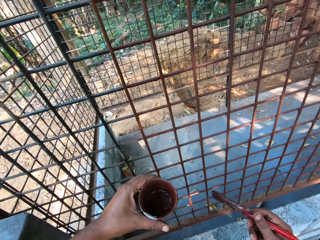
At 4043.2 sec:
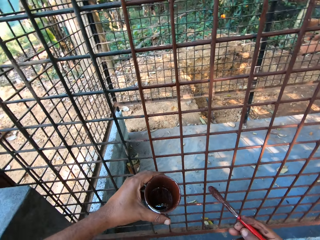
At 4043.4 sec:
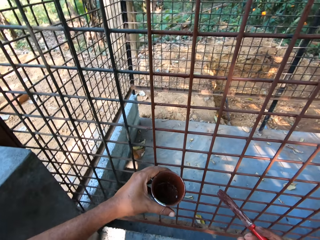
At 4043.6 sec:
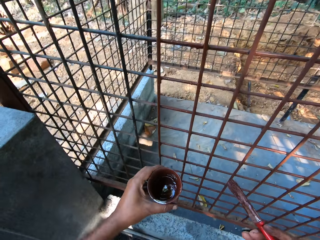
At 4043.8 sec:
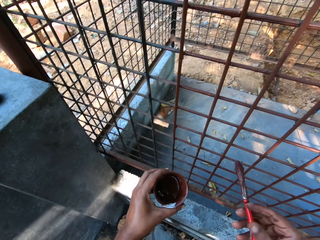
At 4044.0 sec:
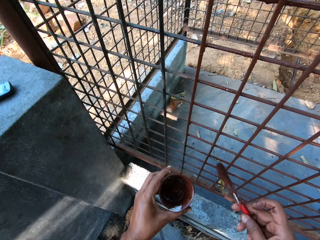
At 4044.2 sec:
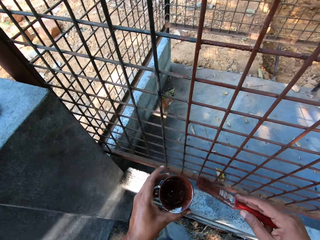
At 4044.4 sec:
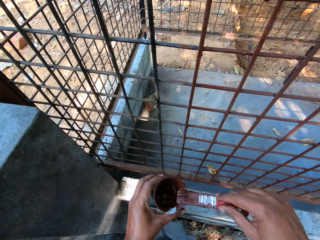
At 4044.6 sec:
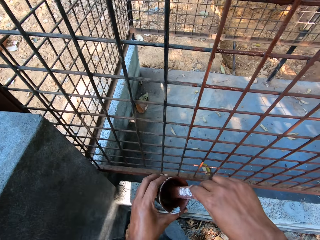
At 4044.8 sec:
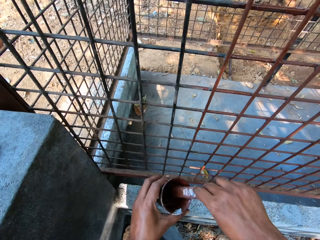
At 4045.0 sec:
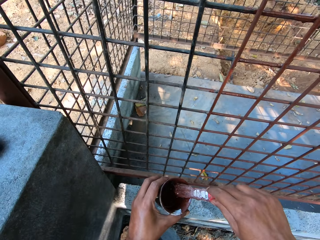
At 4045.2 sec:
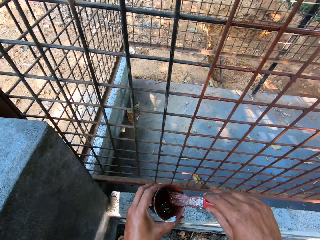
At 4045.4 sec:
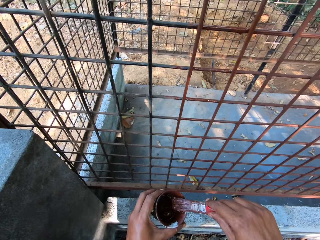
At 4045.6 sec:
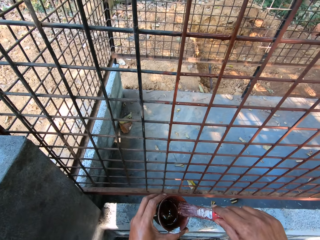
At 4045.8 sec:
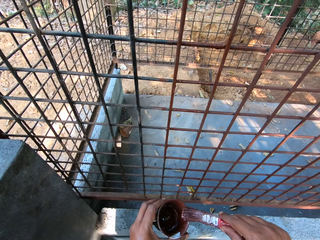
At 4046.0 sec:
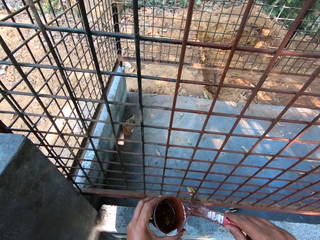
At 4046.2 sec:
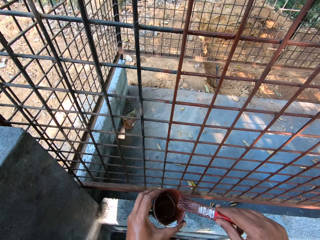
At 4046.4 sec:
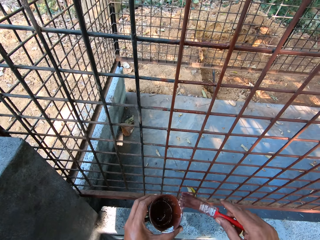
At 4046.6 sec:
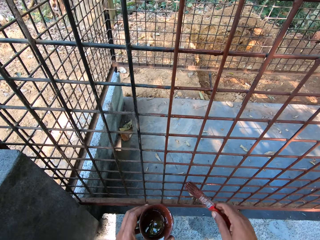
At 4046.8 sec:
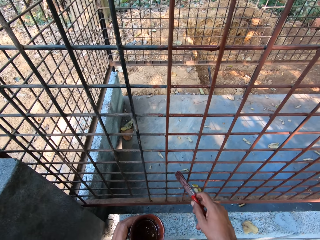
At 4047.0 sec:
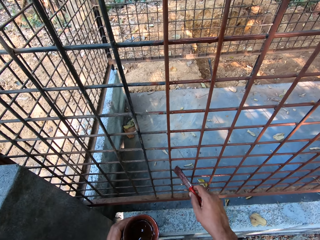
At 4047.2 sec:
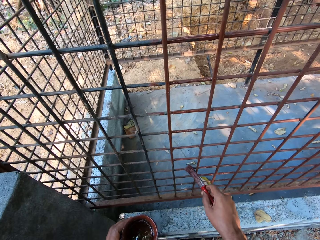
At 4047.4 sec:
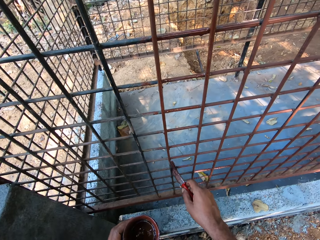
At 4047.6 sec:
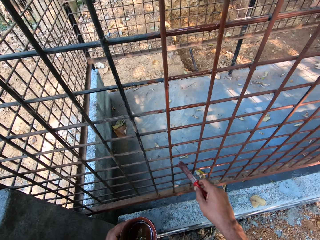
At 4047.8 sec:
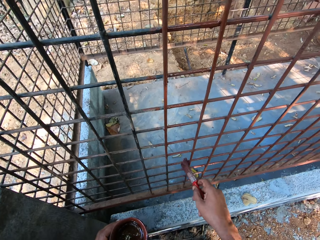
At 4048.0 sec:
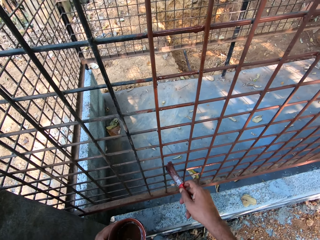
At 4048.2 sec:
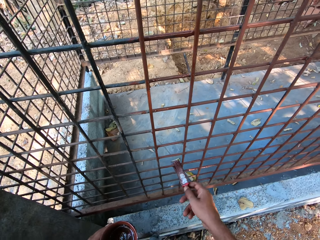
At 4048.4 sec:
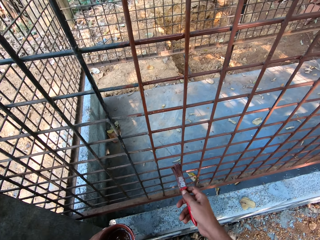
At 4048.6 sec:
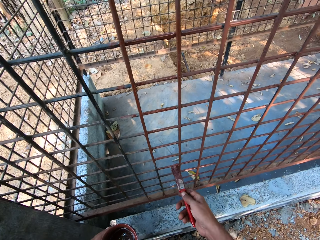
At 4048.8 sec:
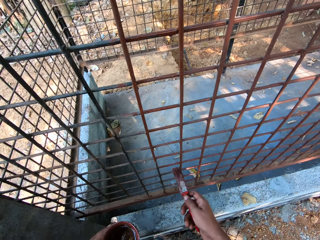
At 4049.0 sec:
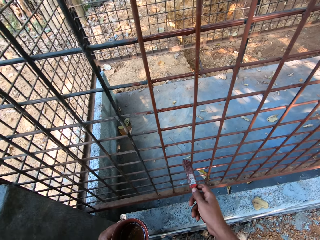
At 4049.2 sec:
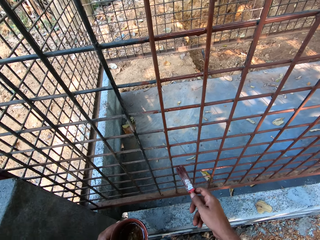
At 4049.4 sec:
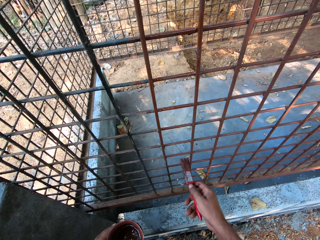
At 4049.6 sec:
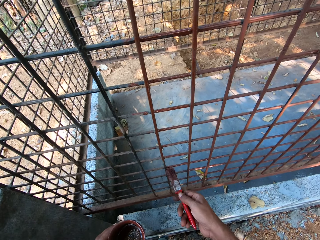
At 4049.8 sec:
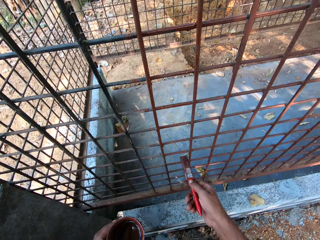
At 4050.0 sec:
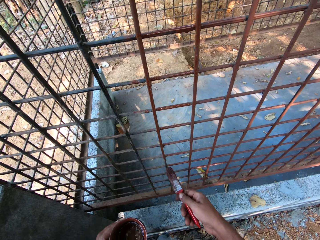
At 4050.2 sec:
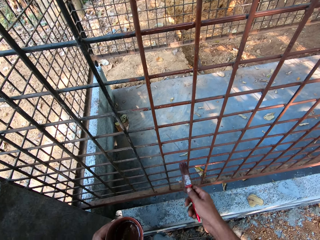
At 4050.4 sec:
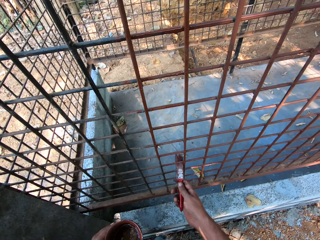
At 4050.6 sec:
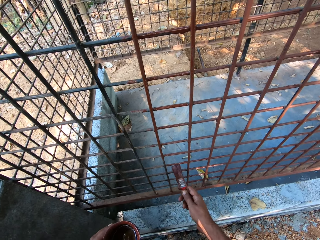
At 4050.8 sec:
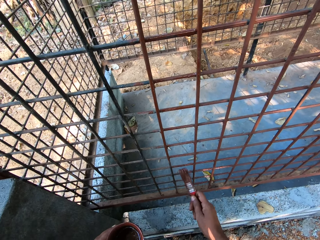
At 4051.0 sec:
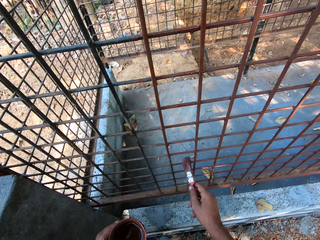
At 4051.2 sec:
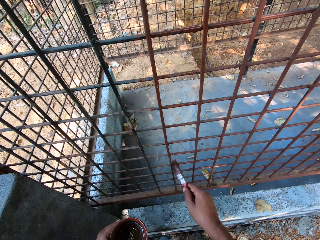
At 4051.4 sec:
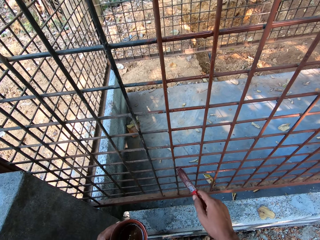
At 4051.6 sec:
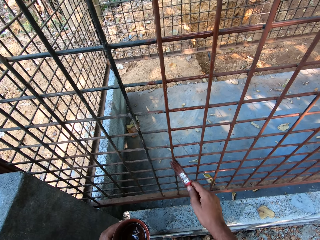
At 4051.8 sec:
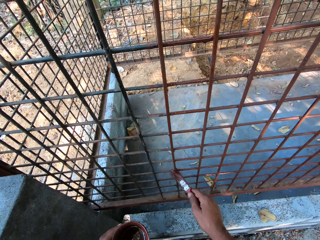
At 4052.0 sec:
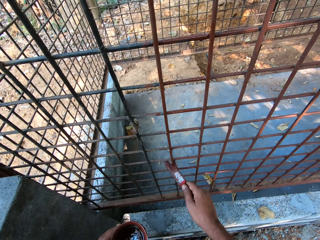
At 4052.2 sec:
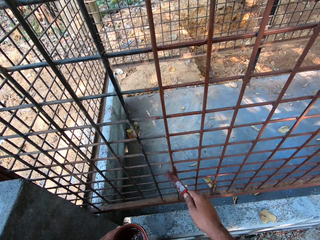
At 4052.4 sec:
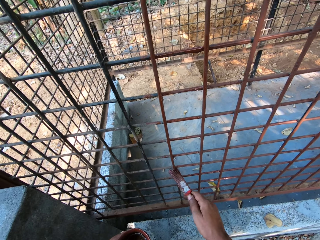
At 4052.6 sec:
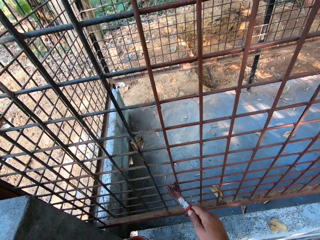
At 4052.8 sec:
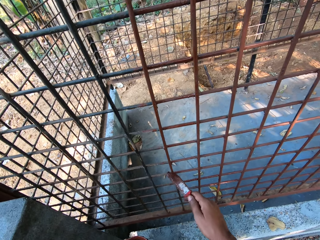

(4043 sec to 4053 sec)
The camera wearer dips the paint brush into paint in the cup with his right hand. He rubs the paint brush on the side of the cup with his right hand. He paints iron bars with the paint brush in his right hand.

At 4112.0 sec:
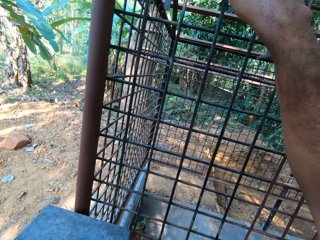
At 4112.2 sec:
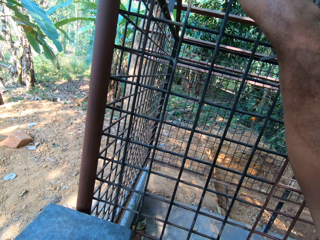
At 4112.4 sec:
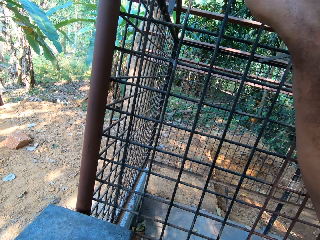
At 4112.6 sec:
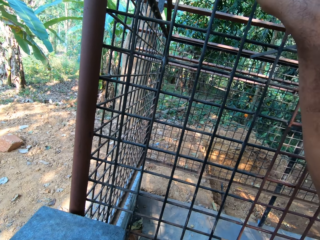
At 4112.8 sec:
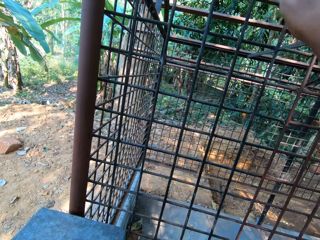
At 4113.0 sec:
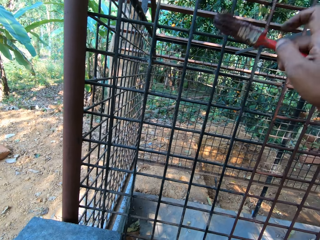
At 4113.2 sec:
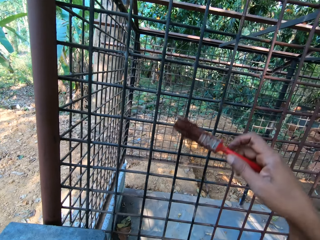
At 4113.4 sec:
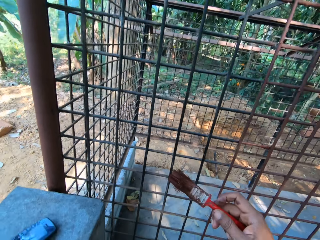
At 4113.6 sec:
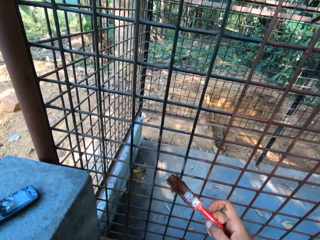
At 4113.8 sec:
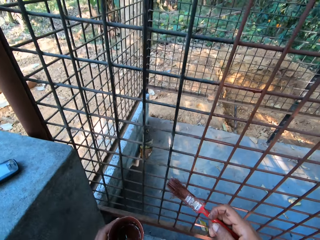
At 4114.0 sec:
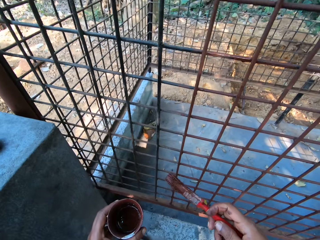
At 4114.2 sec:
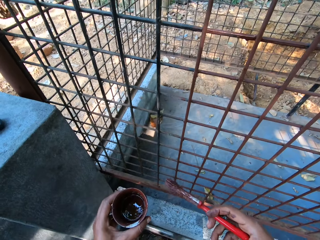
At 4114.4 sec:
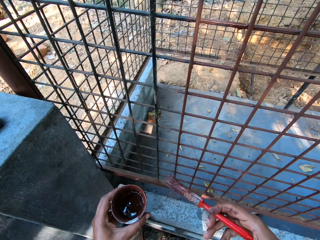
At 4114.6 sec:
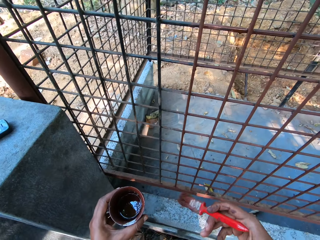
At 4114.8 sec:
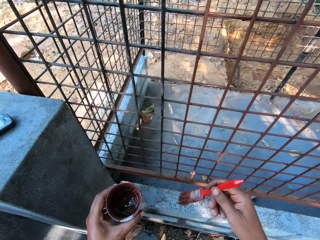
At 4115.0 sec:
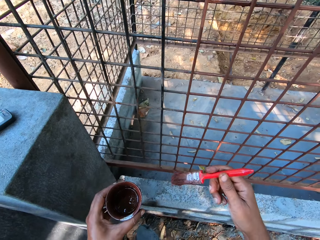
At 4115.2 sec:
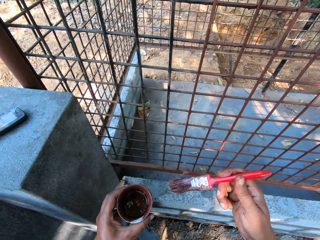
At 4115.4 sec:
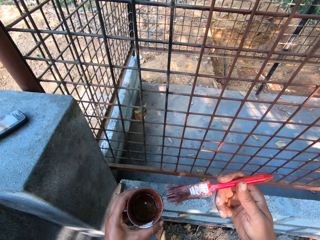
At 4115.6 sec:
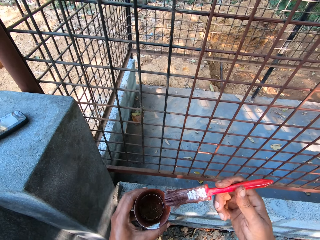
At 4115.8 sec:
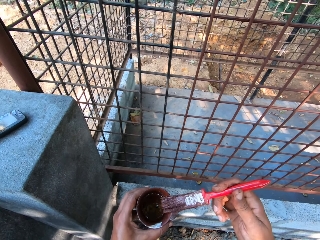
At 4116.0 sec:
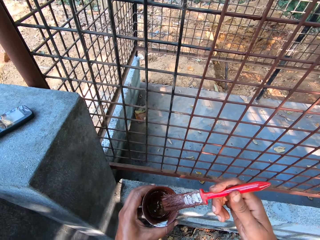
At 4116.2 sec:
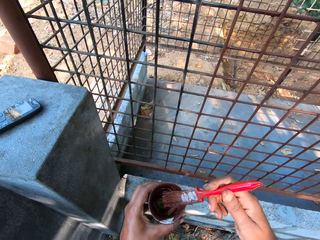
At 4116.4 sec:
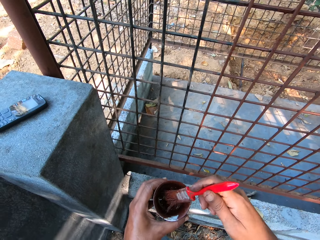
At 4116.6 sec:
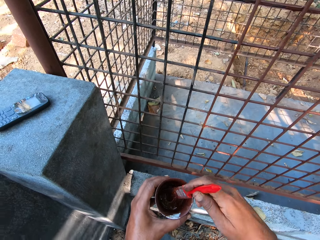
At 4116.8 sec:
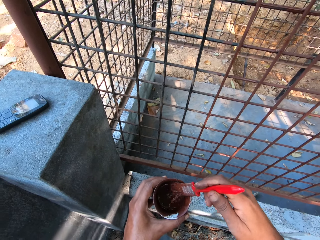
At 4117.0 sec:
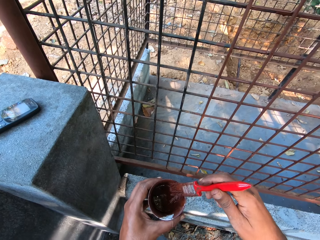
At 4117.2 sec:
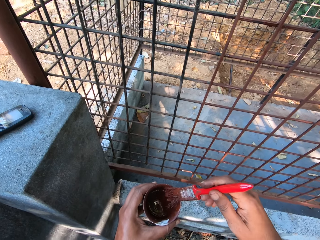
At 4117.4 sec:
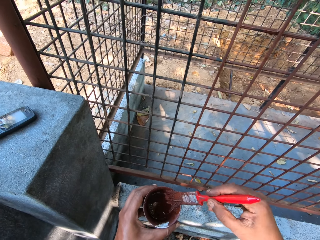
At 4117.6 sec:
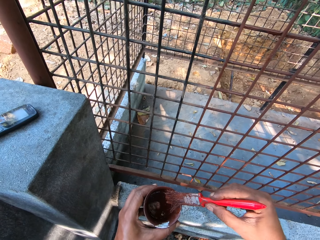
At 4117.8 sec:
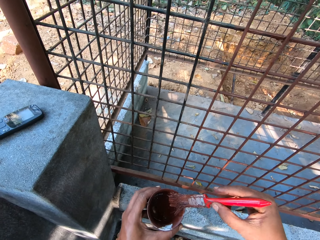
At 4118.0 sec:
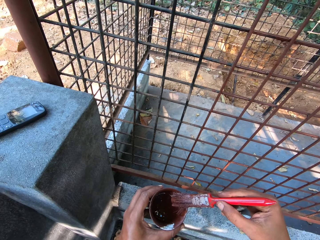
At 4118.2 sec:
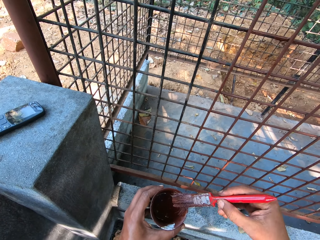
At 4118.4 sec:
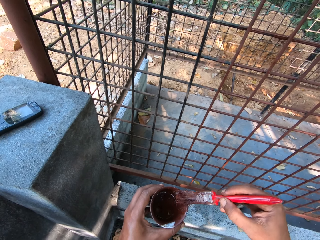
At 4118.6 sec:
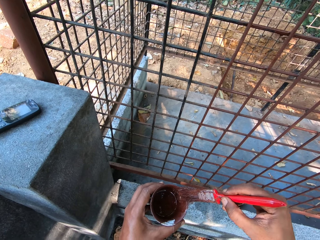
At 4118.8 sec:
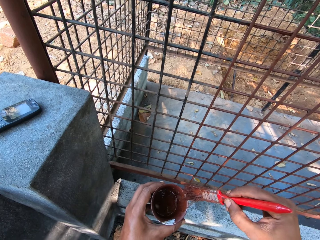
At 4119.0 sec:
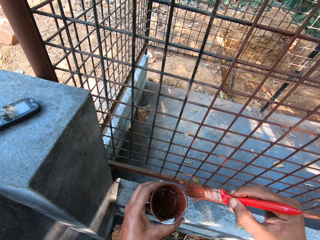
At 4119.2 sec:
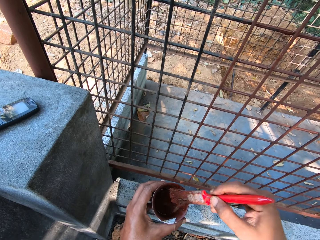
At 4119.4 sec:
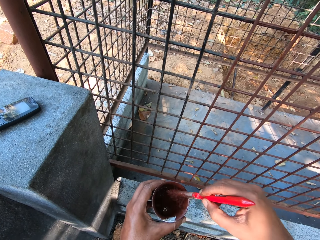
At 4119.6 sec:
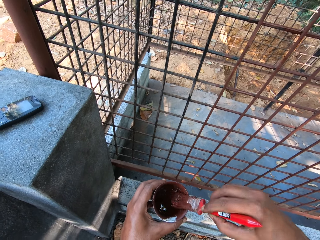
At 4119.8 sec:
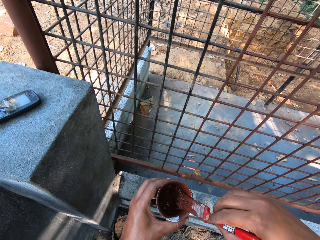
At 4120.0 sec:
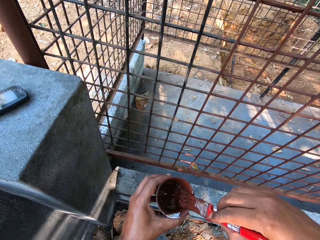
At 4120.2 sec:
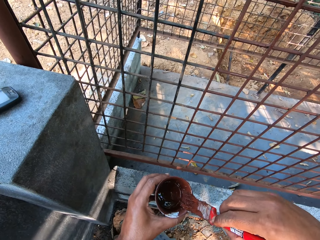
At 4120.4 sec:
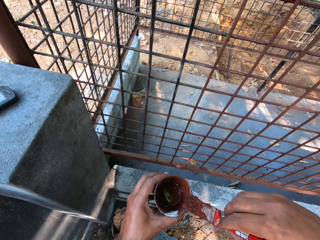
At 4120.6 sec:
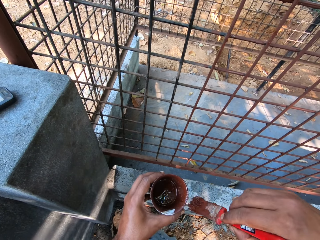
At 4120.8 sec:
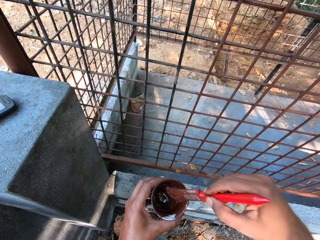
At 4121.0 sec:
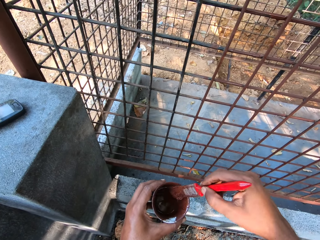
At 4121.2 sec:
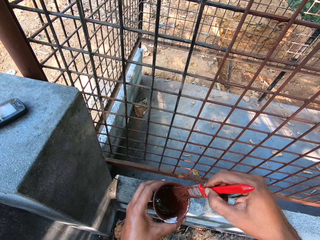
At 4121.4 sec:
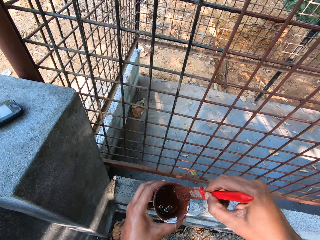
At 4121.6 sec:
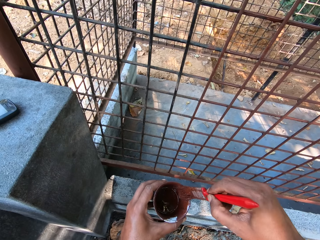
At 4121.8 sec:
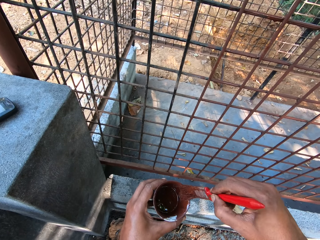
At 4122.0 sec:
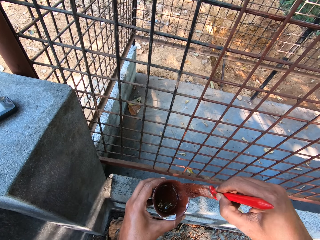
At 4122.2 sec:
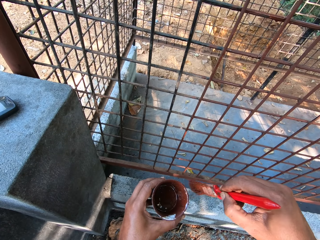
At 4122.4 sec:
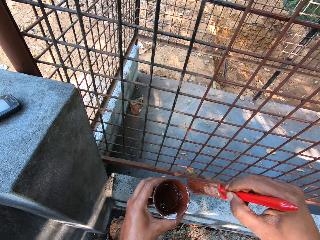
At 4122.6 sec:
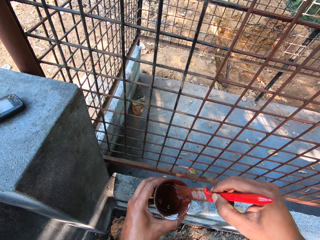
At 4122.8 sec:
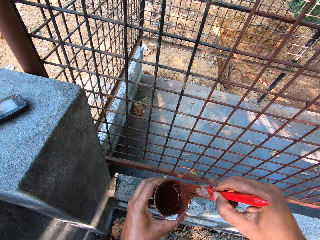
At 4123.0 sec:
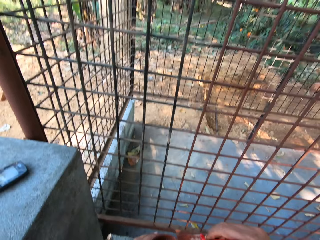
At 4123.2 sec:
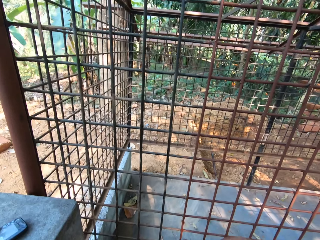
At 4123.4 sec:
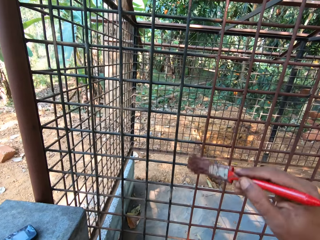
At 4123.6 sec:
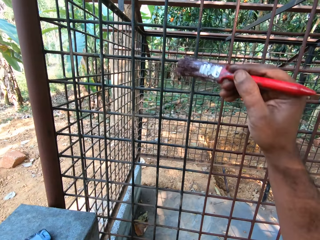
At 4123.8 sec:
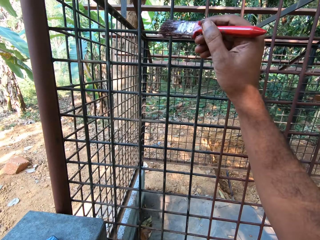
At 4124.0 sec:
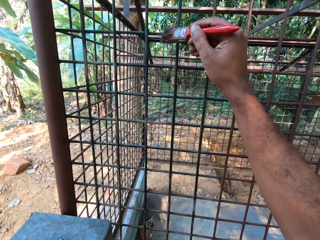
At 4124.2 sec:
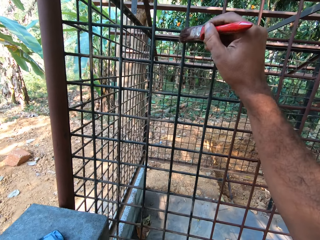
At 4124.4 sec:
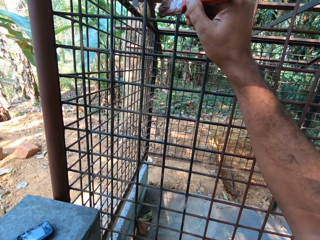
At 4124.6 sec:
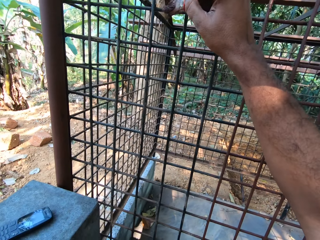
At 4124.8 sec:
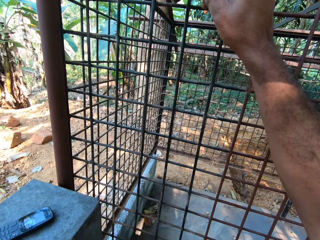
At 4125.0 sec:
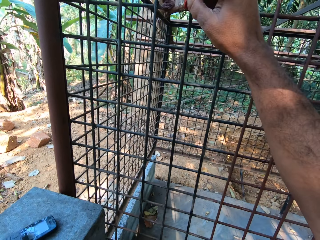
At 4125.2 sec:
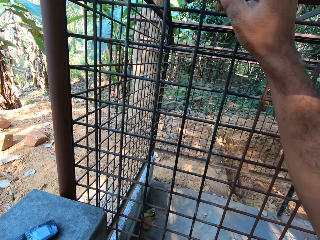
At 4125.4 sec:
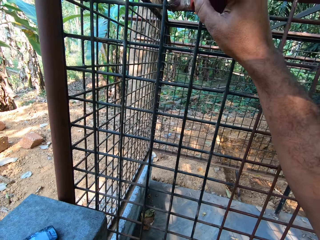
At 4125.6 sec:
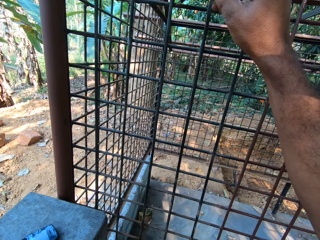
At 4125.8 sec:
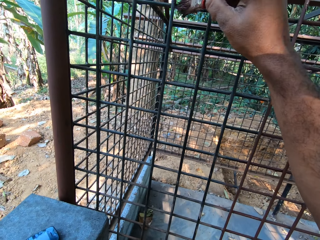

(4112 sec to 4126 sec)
The camera wearer holds a paintbrush with his right hand. He dips the paintbrush in his right hand into the paint in the container in his left hand. He rubs off some paint from the paintbrush in his right hand on the brim of the container. He paints the iron store with the paintbrush in his right hand.
